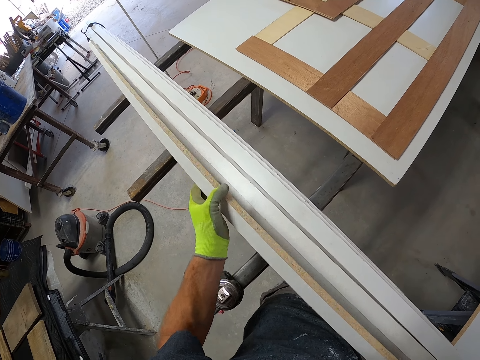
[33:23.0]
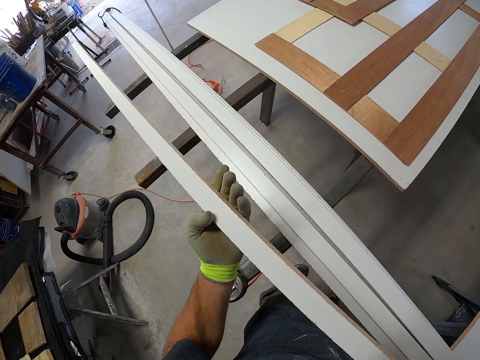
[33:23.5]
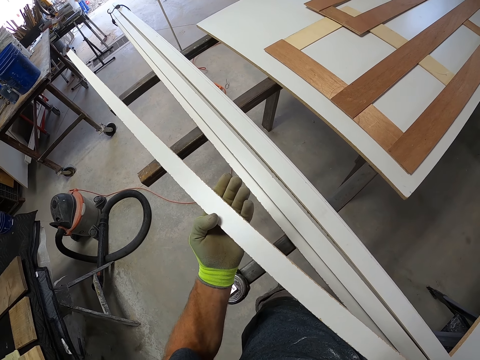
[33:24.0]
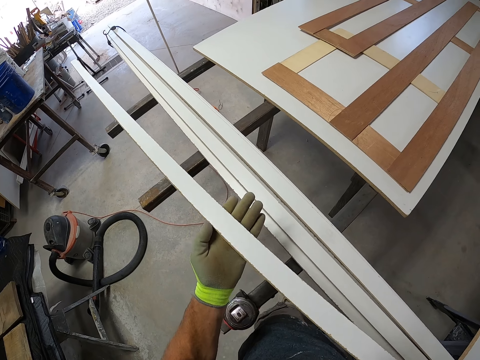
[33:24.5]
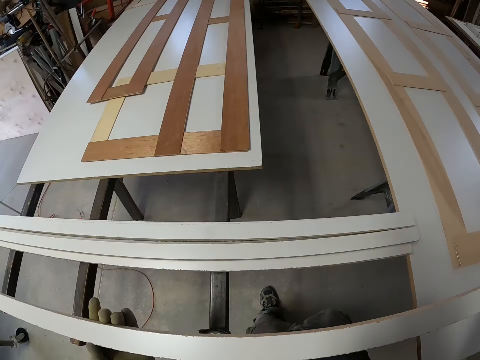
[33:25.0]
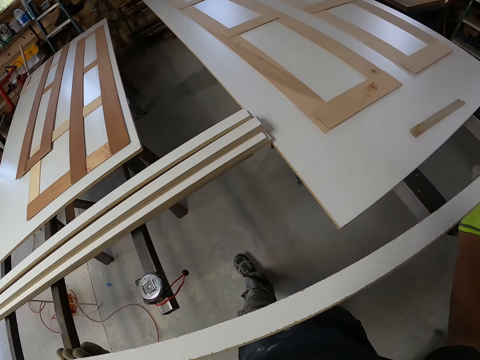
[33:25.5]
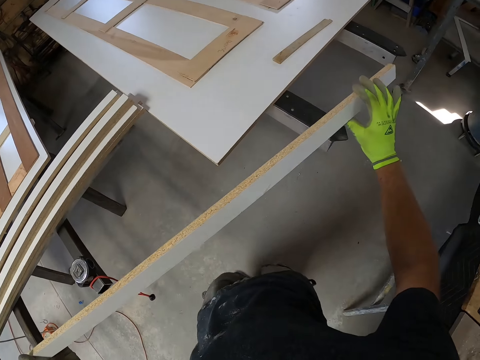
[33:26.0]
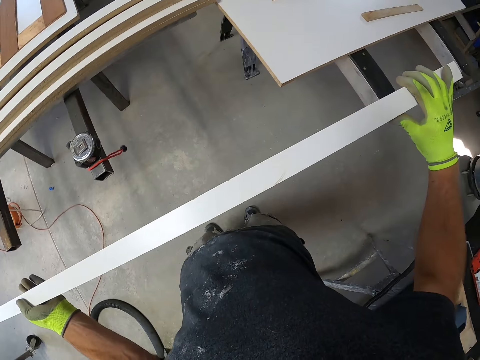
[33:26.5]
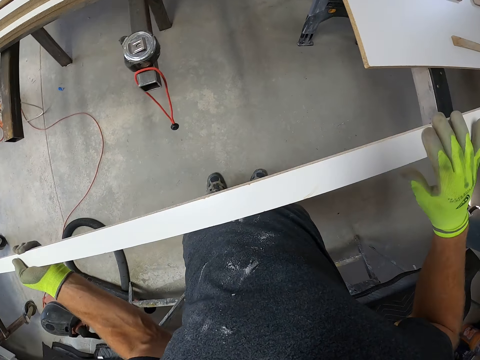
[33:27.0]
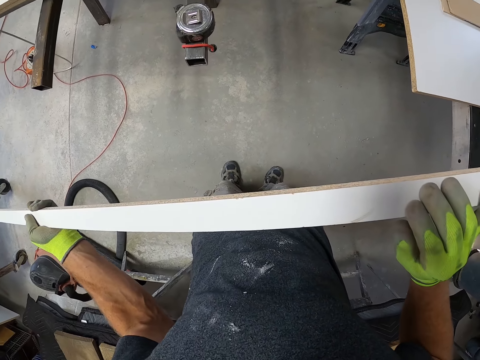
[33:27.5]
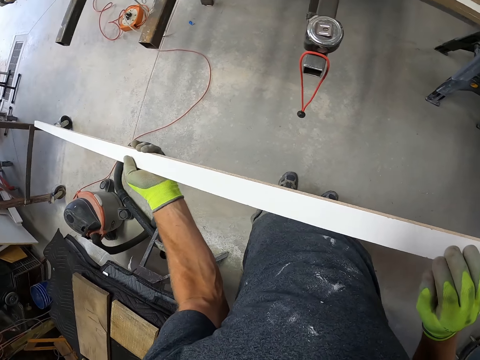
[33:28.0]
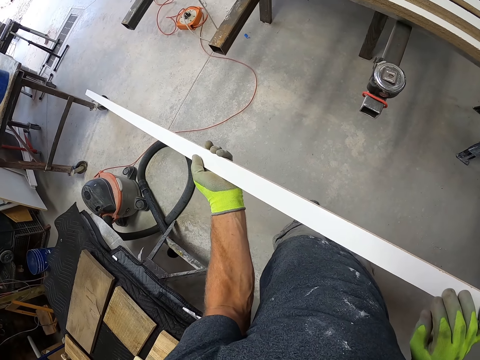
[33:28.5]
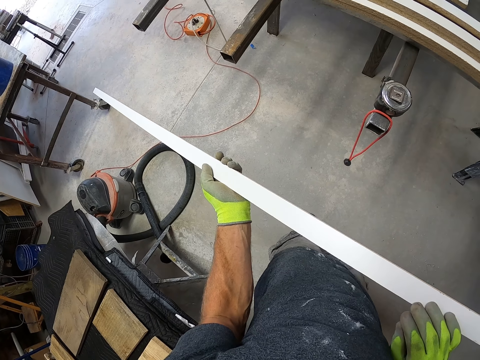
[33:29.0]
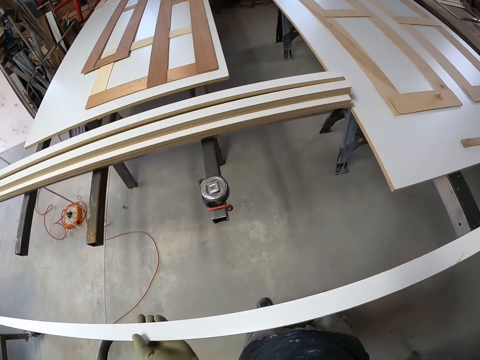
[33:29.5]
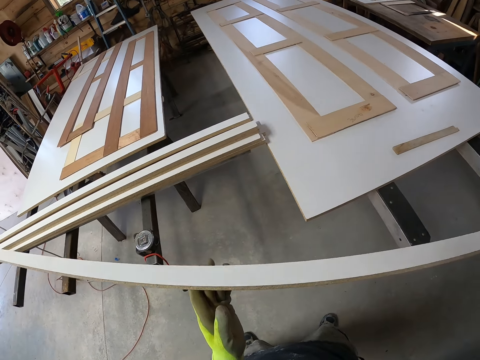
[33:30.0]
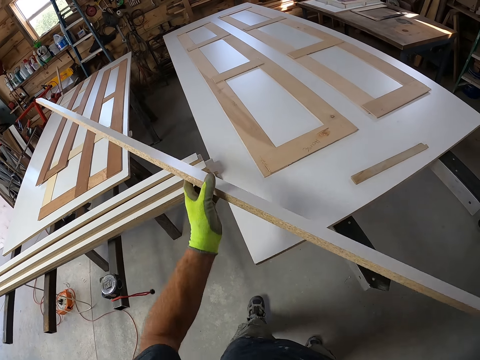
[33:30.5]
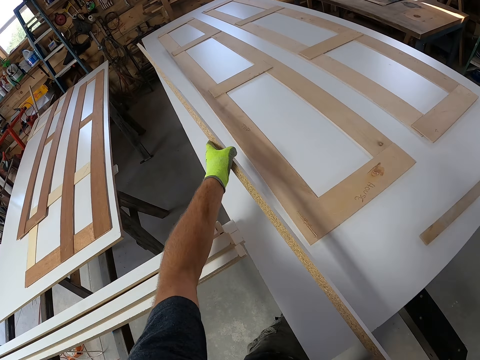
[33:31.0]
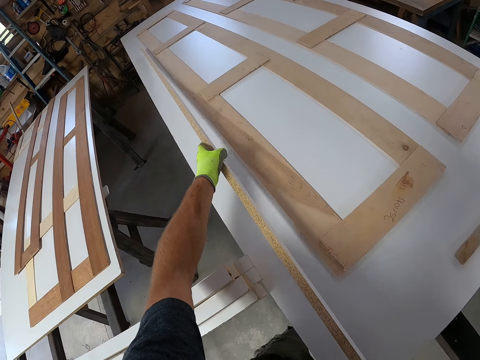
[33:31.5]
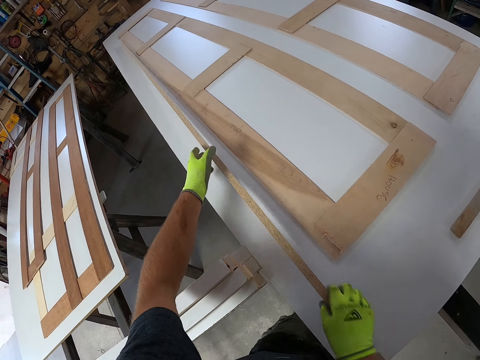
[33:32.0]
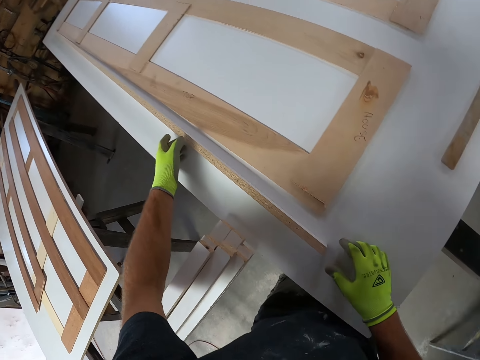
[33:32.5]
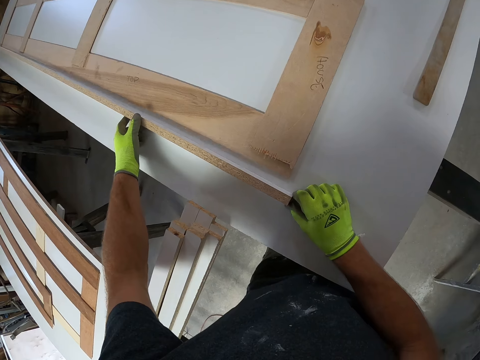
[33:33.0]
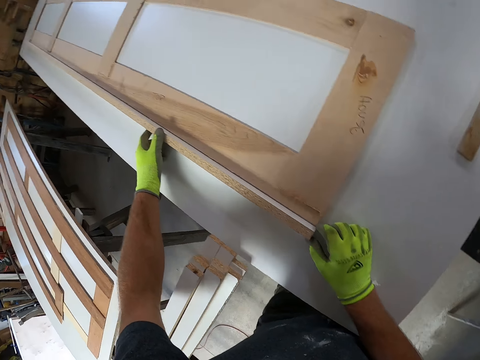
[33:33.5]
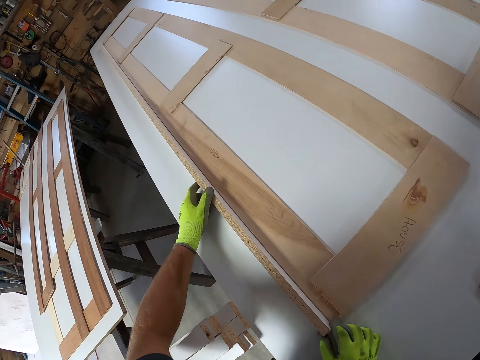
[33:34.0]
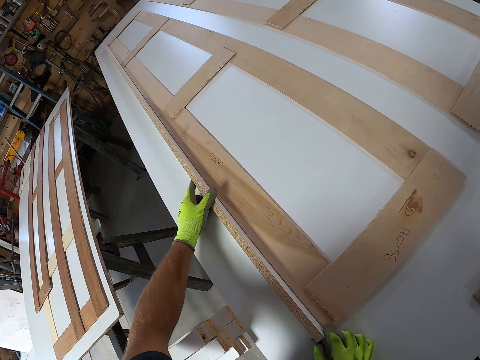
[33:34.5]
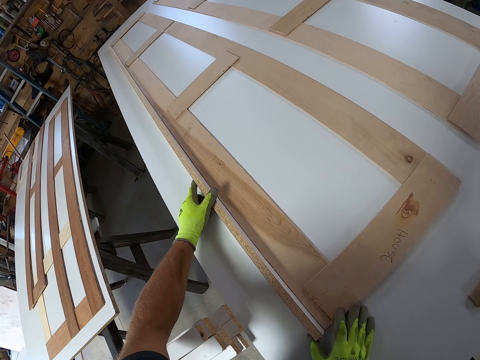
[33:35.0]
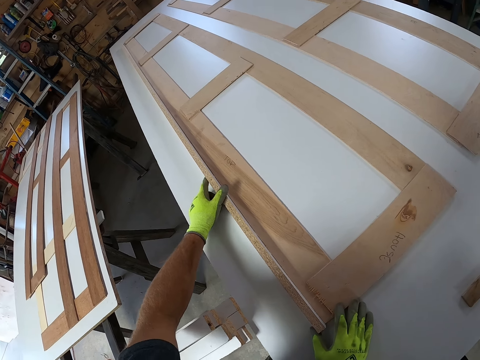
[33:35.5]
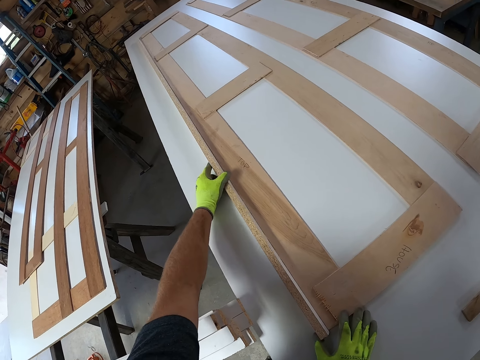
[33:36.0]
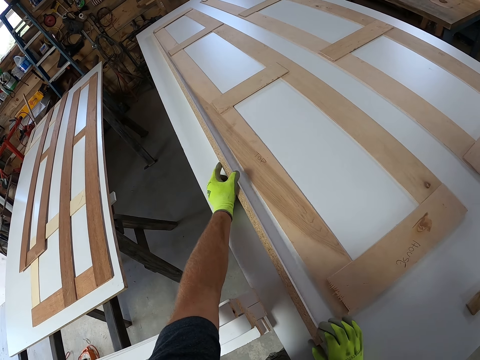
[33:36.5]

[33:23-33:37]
The camera wearer carries the plywood or piece of wood. They look at the piece of wood. They drop the plywood on top of the table.

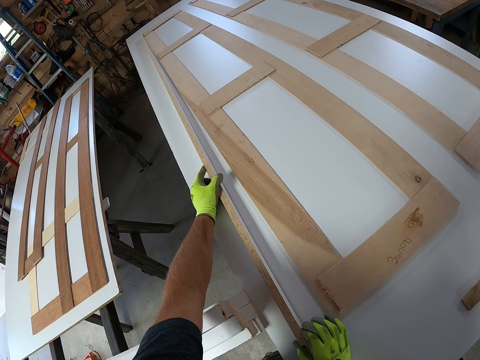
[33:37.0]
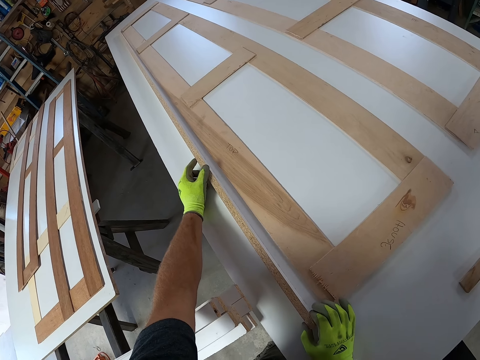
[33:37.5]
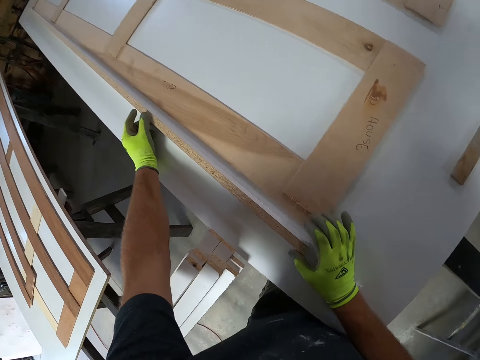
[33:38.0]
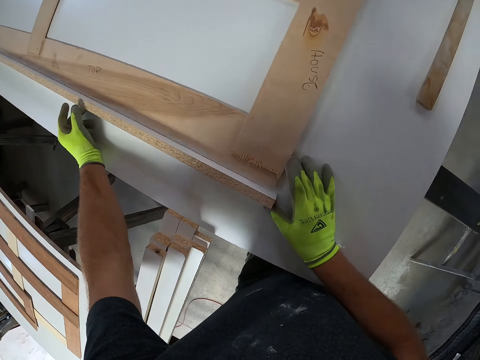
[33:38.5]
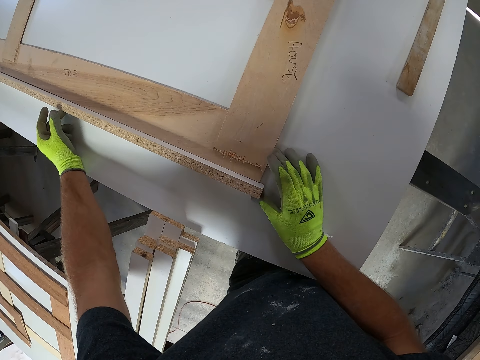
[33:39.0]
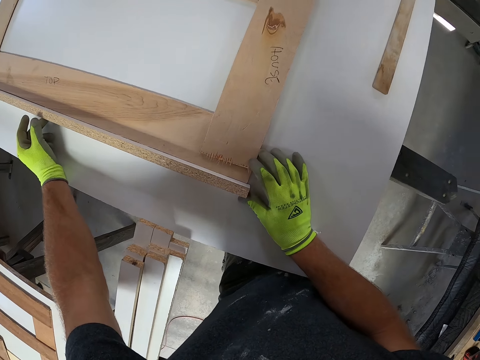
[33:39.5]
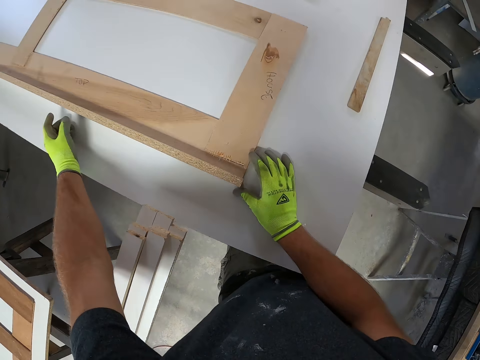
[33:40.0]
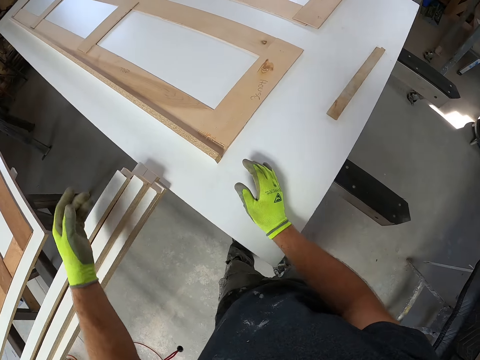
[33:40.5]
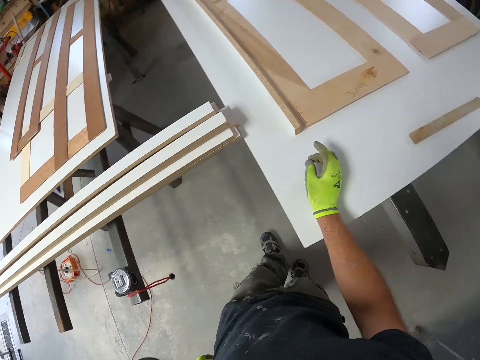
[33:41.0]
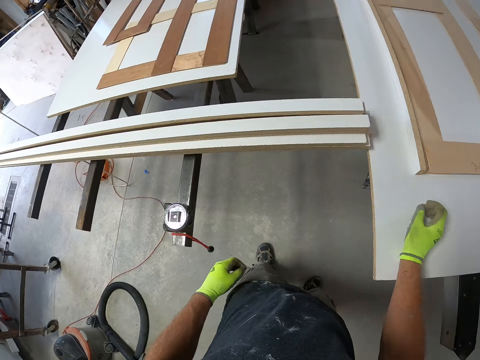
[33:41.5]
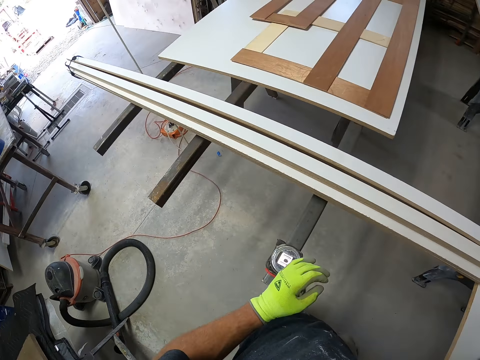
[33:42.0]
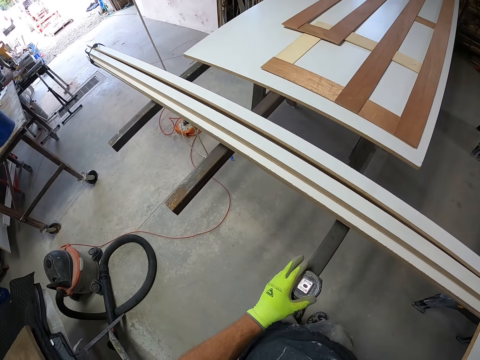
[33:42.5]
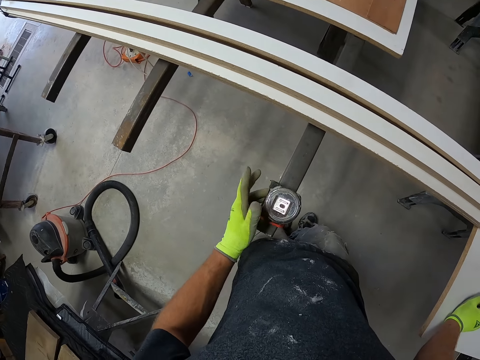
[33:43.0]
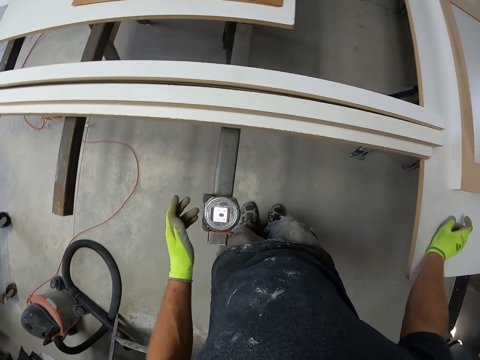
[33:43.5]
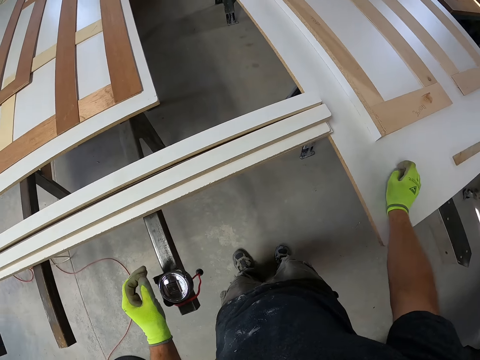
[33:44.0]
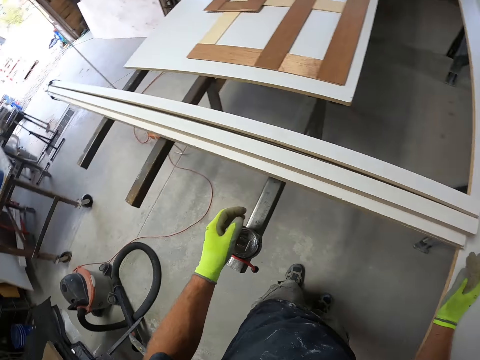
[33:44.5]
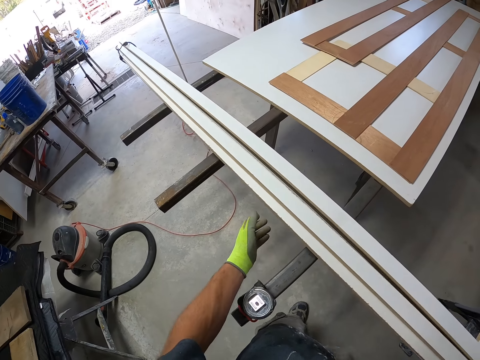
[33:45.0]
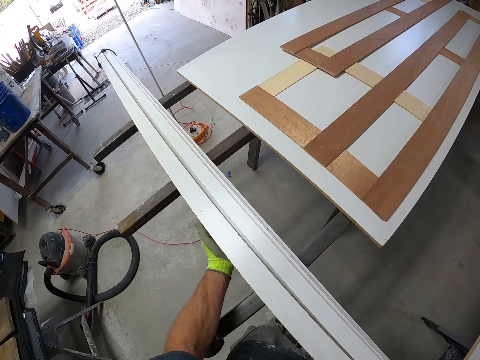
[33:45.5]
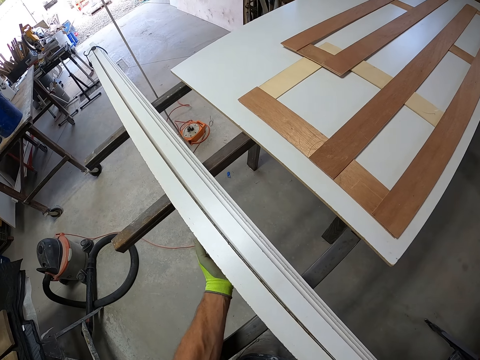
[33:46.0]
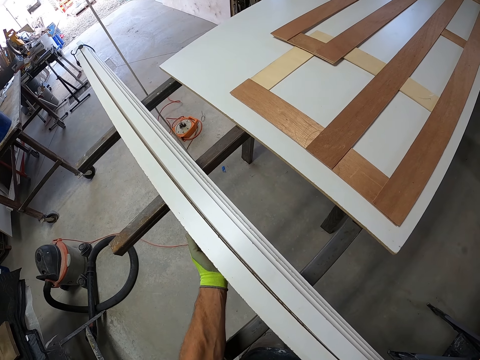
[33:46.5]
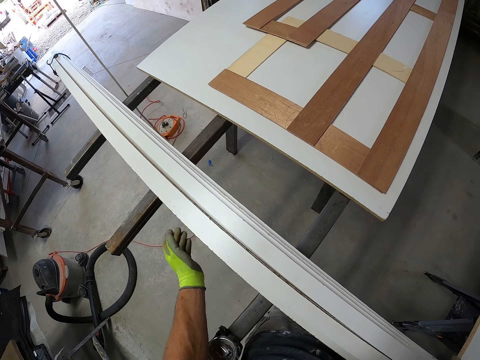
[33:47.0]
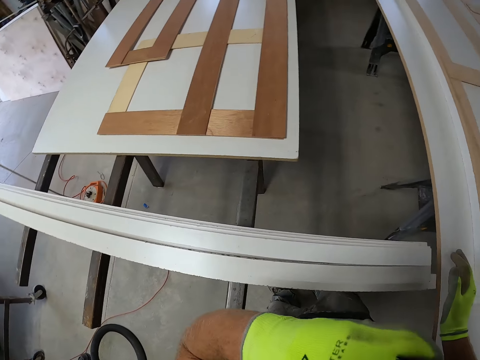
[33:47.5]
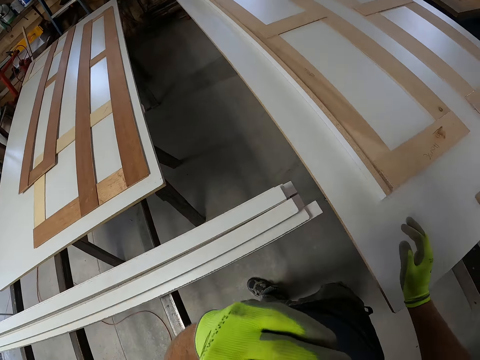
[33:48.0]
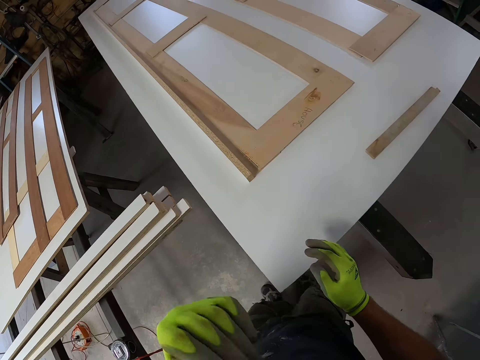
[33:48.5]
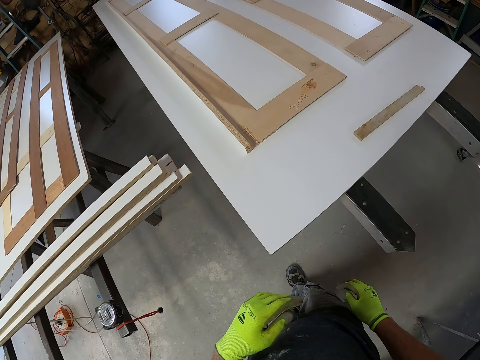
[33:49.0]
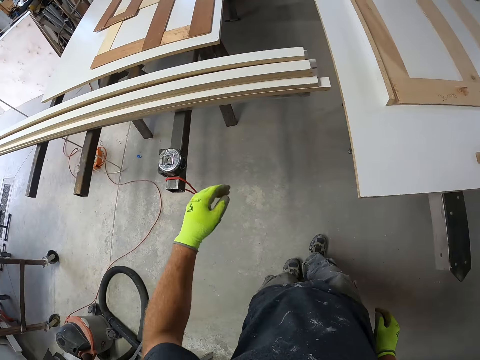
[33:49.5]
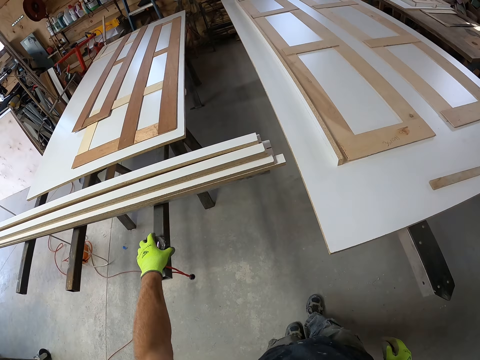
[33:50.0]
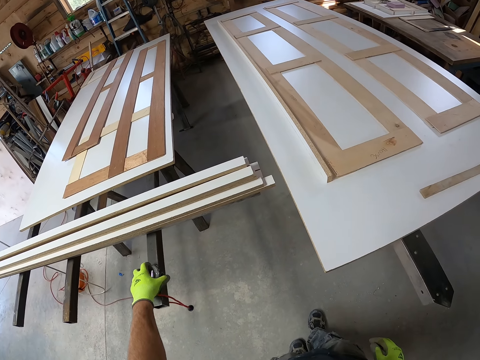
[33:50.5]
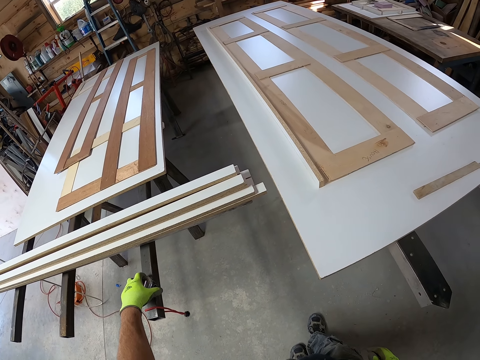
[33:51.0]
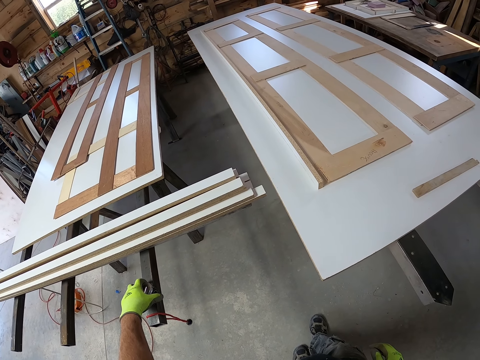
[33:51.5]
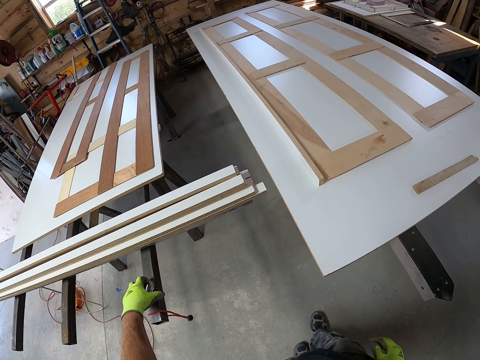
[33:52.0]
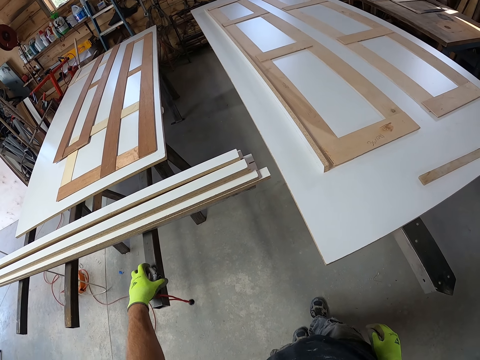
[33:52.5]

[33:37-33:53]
The camera wearer measures the piece of wood on the wood. He touches the tape measure. He touches his face. He touches the tape measure.
